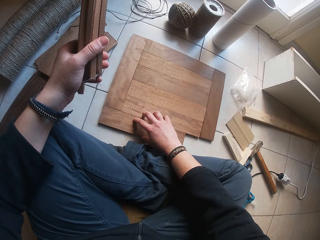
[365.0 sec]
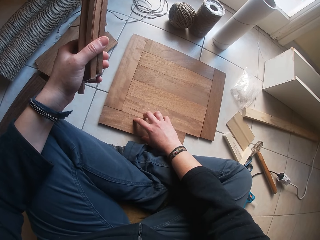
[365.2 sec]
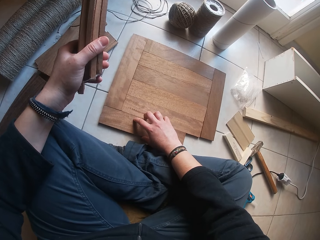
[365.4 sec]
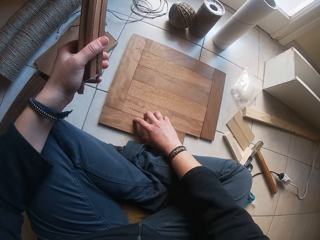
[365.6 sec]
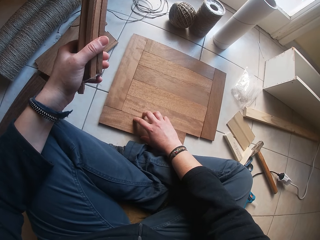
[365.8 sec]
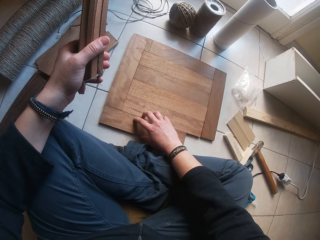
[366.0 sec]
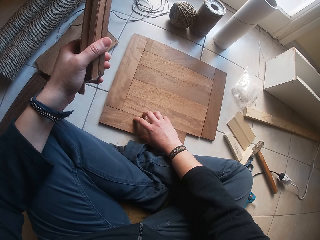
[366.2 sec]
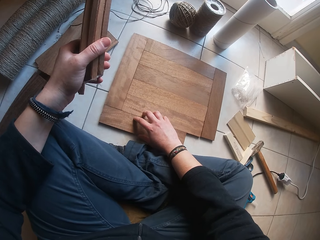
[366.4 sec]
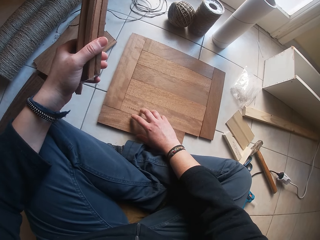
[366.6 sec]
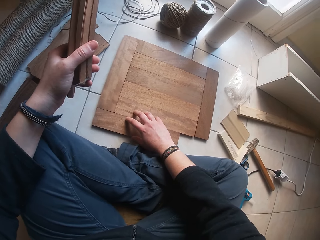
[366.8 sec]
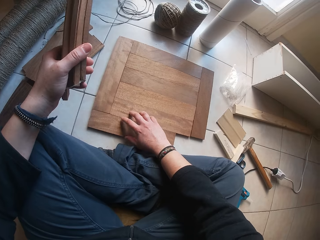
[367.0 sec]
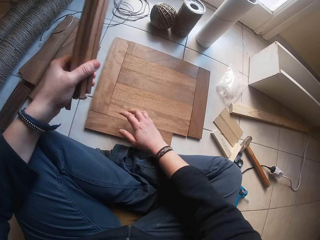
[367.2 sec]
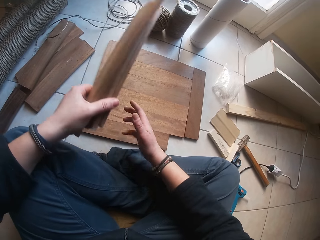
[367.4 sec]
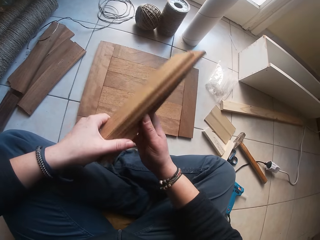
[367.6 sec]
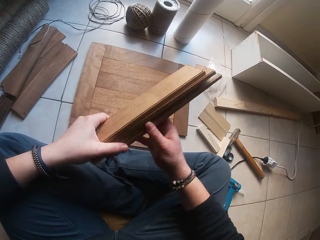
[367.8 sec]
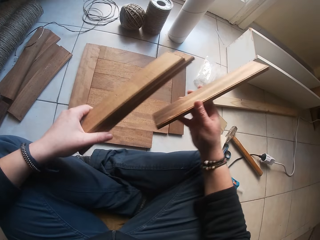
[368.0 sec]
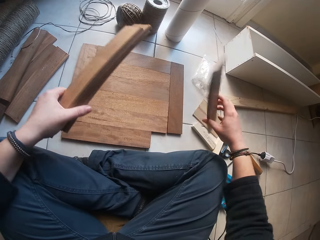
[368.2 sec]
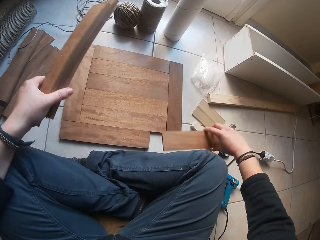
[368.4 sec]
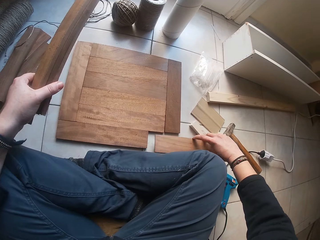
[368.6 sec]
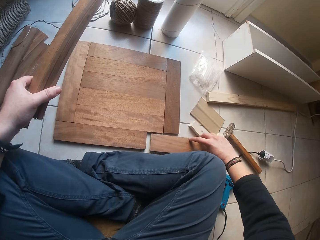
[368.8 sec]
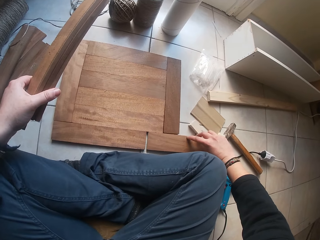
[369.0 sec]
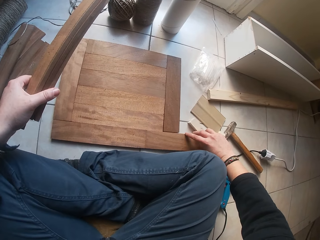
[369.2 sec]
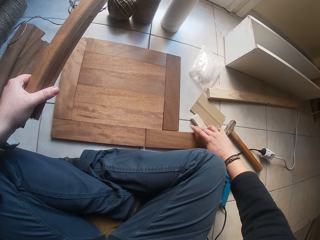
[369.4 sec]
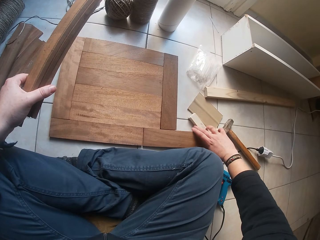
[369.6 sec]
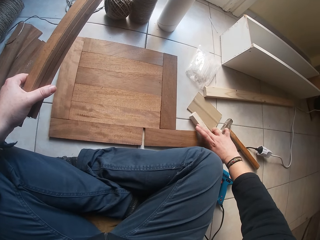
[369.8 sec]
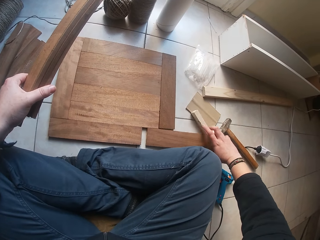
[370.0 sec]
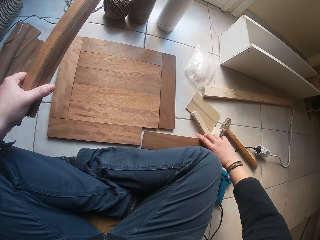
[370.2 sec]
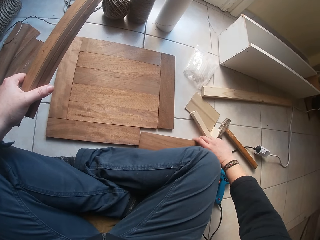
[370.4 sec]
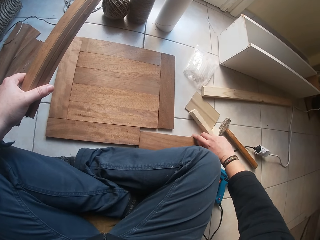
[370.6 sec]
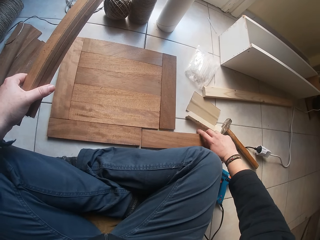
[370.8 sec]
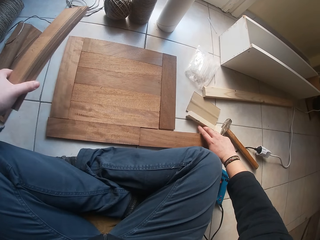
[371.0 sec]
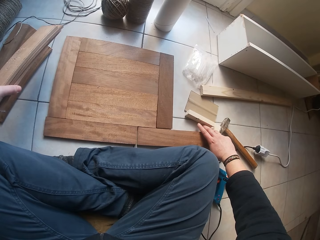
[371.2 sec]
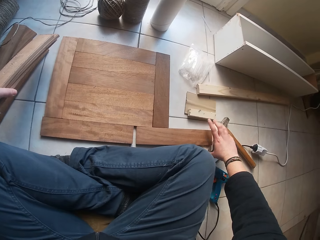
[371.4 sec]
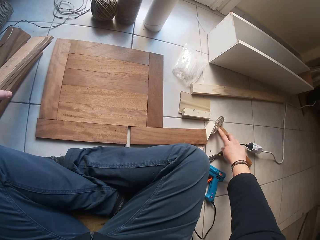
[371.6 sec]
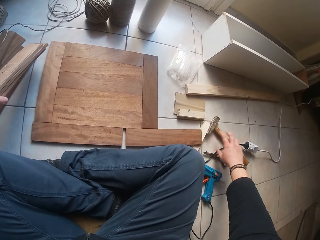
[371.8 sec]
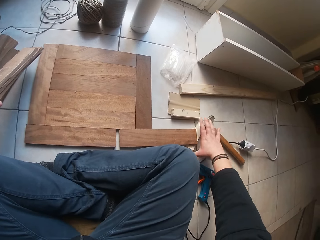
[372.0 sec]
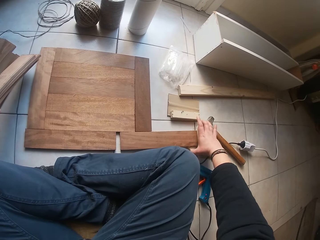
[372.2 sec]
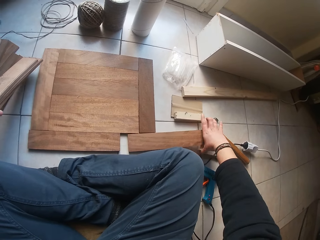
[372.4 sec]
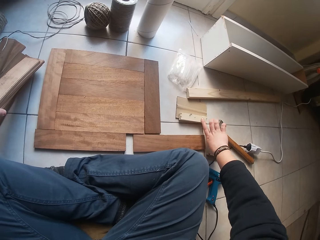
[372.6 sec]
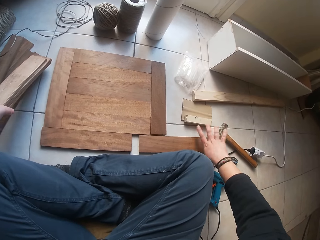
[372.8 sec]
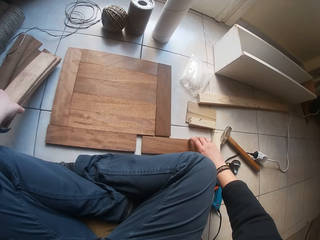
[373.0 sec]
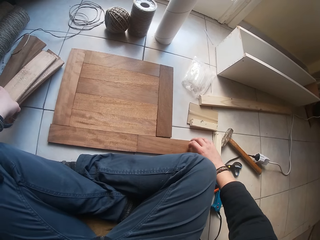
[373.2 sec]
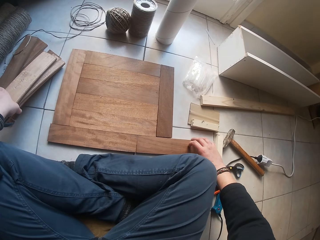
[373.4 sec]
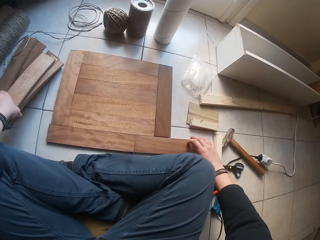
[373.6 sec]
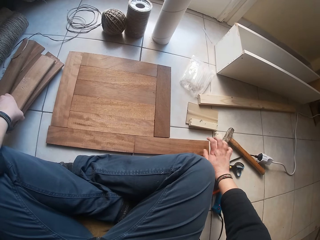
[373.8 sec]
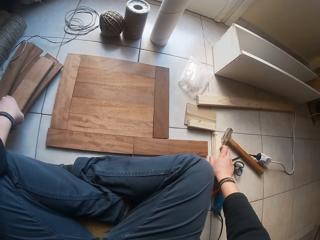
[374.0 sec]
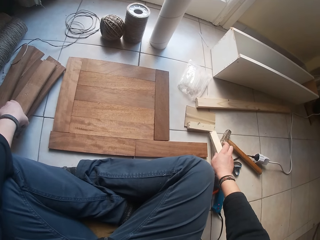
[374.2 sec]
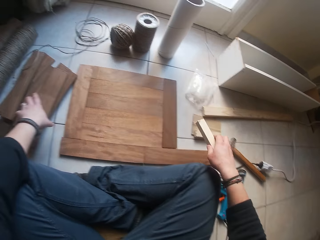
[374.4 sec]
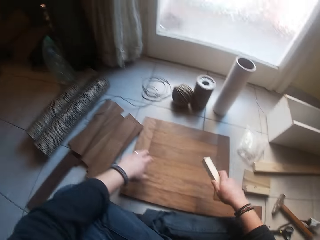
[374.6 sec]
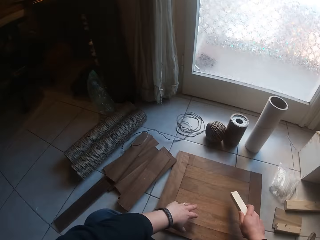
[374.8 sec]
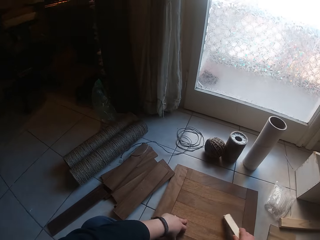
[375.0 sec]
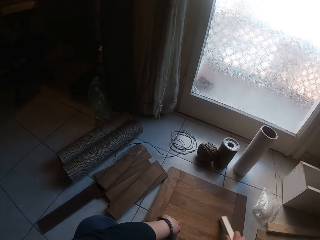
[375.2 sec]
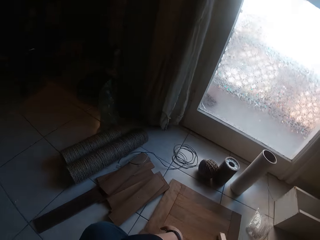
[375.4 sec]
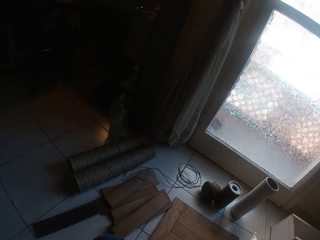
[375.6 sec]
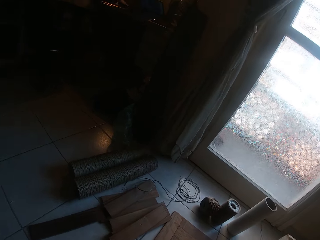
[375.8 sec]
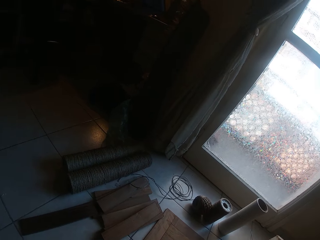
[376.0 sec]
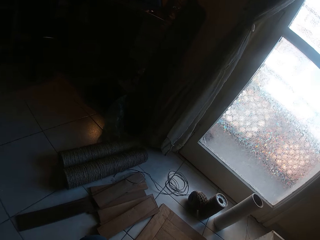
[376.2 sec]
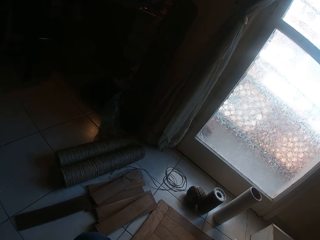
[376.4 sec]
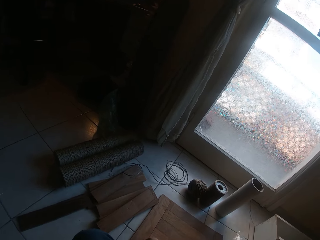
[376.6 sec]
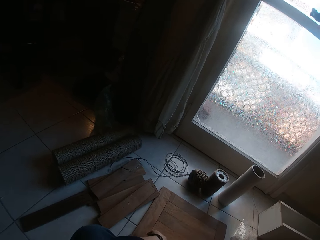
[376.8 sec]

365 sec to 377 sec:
The camera wearer picks a wood from the ground with his right hand. He looks around.

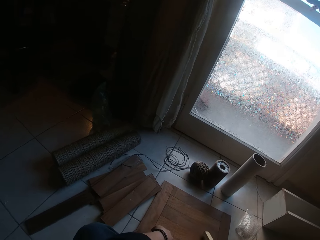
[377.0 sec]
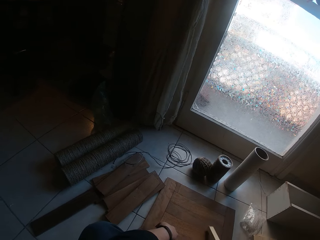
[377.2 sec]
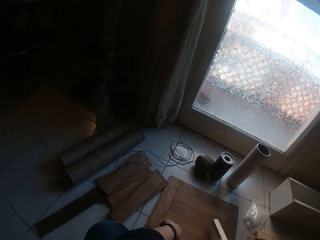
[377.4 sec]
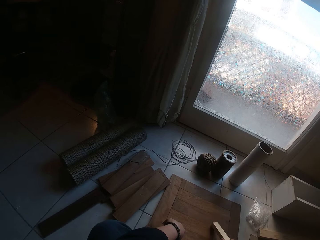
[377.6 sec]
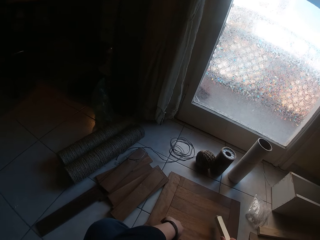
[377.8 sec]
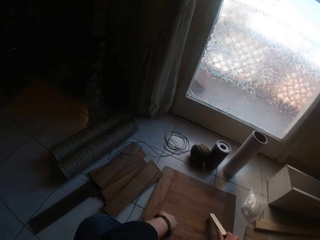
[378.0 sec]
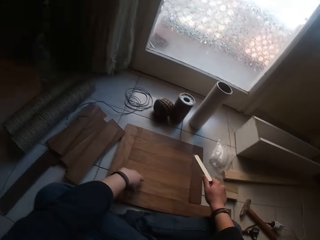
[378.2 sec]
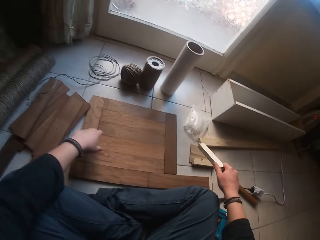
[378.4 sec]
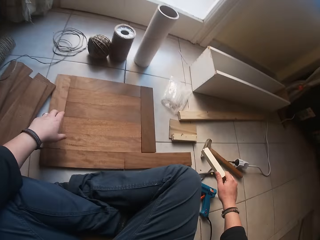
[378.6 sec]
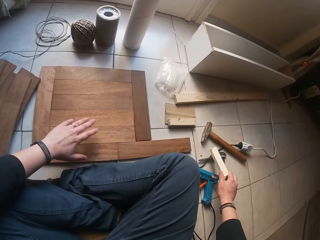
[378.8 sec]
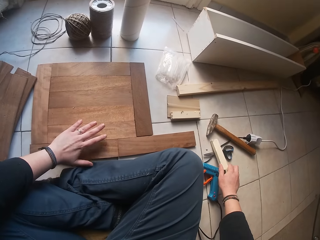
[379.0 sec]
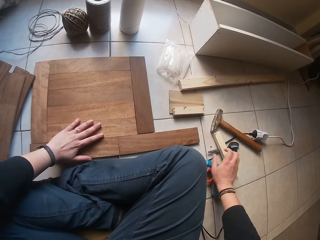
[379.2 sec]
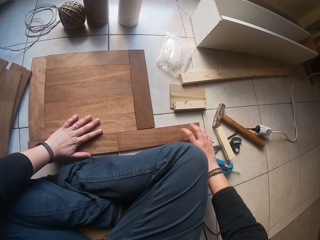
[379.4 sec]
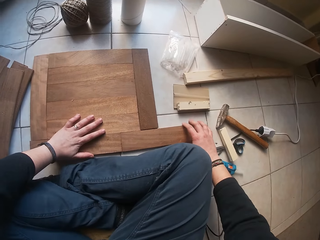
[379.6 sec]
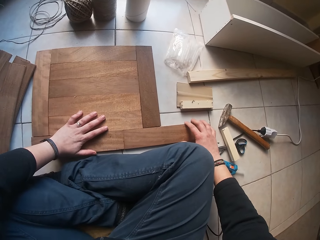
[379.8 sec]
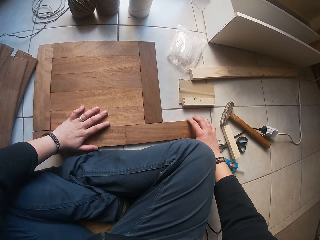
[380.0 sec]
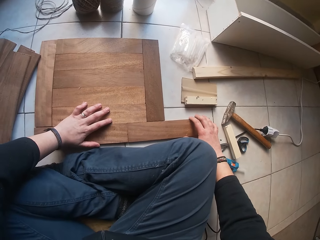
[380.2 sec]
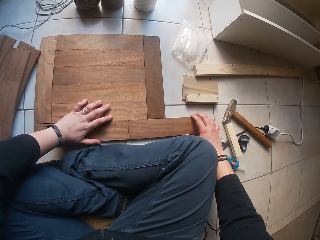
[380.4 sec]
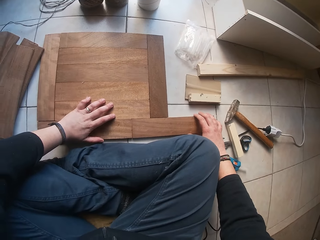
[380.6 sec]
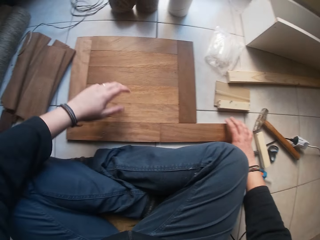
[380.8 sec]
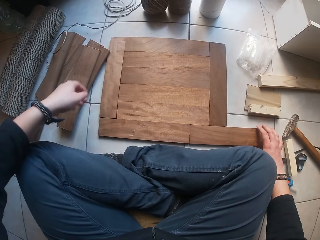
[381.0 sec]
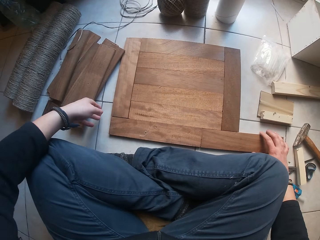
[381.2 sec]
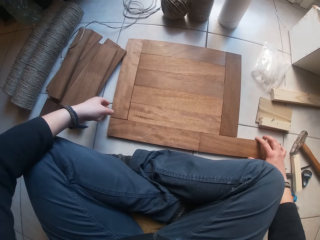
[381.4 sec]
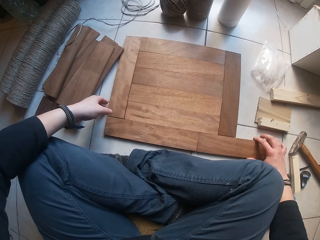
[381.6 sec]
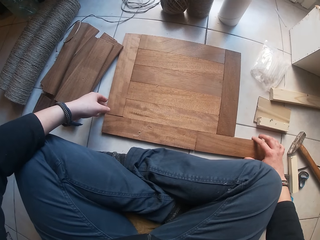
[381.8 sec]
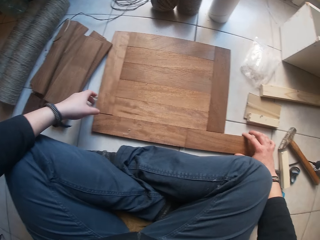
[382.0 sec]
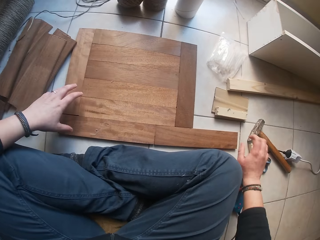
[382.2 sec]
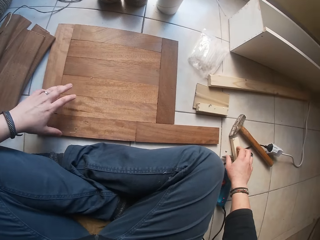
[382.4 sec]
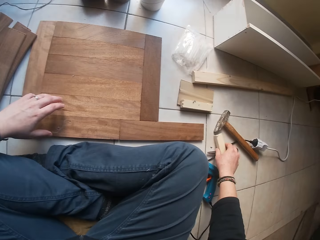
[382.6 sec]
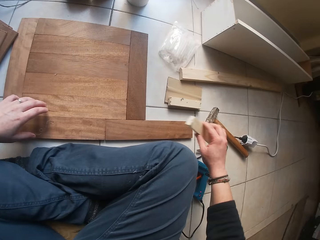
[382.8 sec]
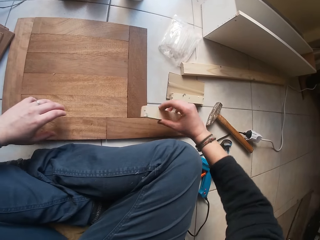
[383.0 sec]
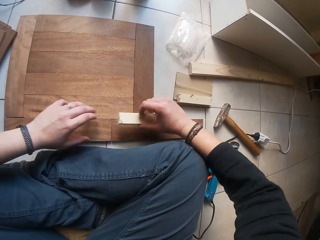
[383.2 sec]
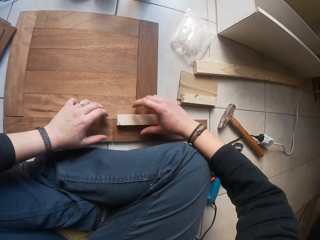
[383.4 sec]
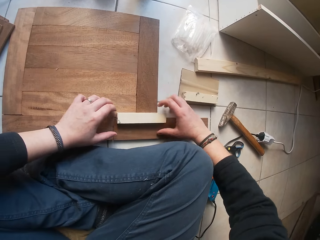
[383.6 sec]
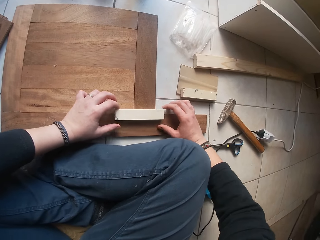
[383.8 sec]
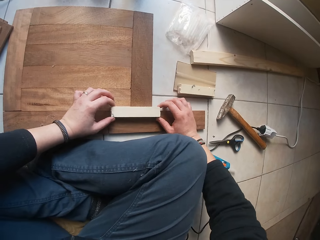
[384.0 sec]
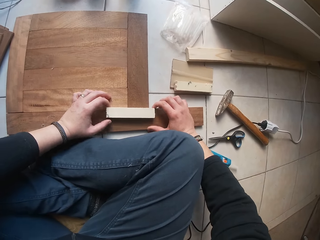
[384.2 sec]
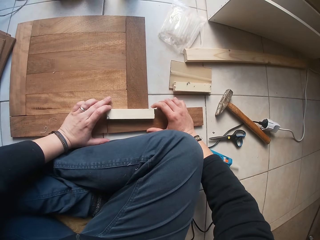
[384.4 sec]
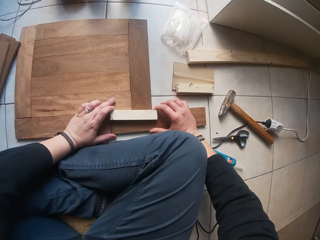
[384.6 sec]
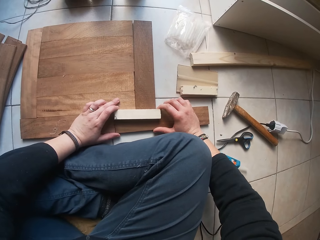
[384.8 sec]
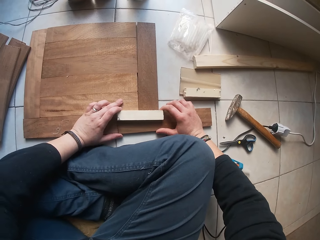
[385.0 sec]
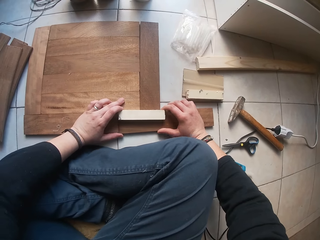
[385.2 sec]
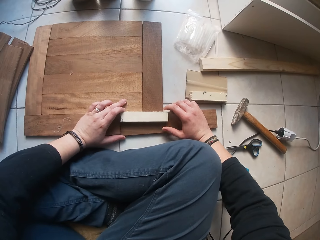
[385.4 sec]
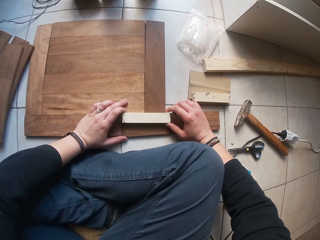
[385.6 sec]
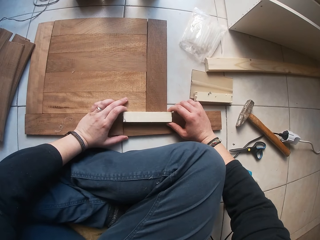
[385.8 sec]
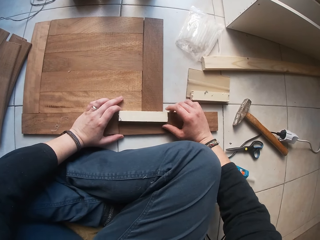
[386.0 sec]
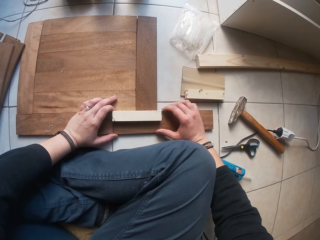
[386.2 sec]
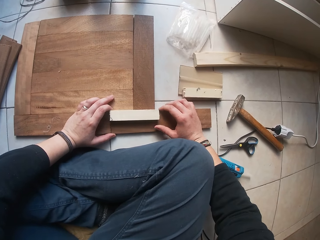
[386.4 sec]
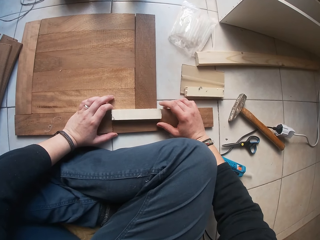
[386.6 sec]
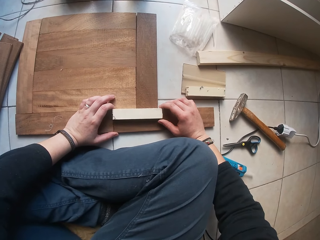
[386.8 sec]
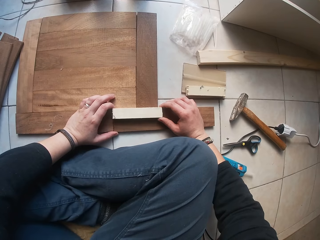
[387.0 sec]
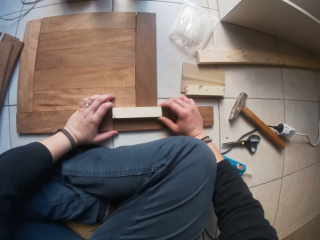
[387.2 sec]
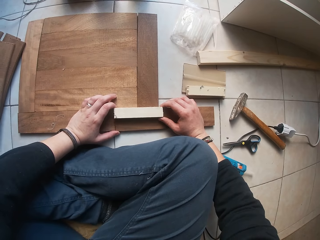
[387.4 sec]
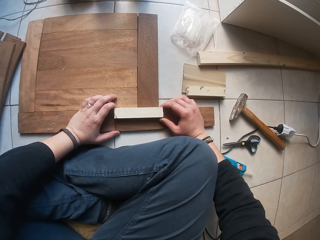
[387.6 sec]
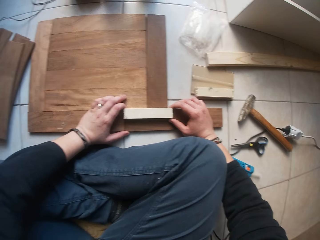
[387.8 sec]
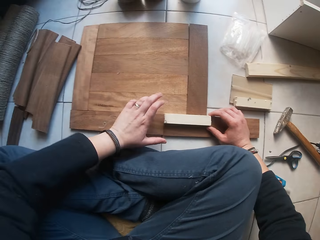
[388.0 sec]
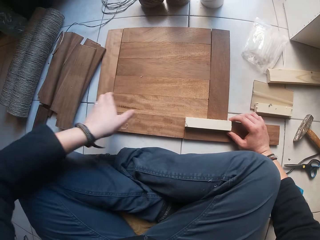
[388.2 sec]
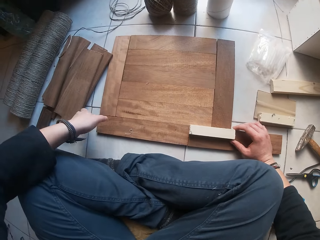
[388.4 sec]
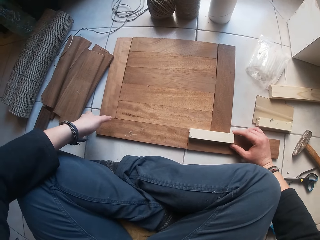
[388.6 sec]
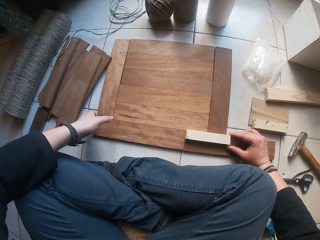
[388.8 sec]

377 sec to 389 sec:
The camera wearer hits the small wood on a bigger wood with his right hand. He drops the wood on the ground with his right hand. He arranges the wood on the floor. He picks a wood from the ground with his right hand. He drops the small wood on the bigger wood with his right hand. He adjusts the wood on the ground with both hands.
